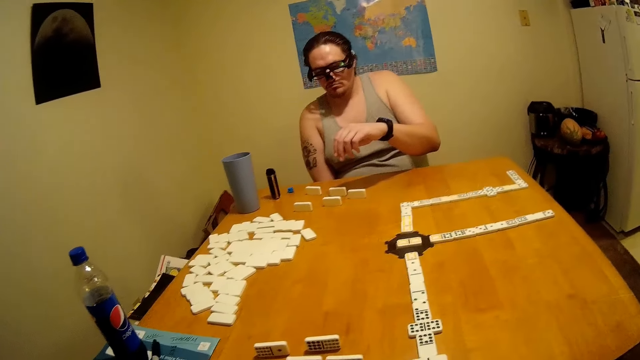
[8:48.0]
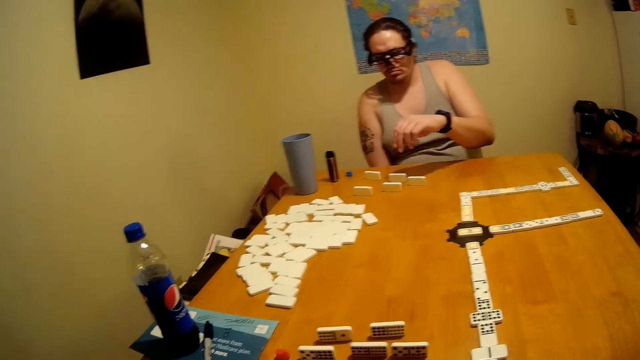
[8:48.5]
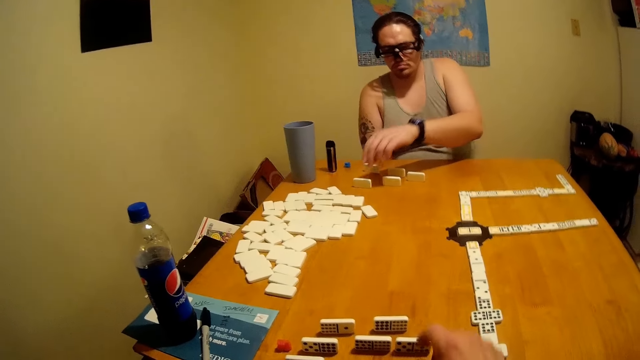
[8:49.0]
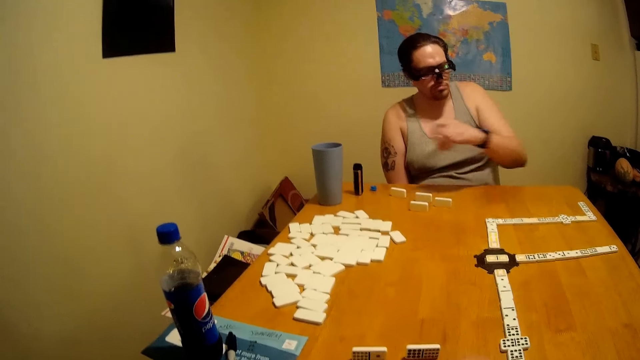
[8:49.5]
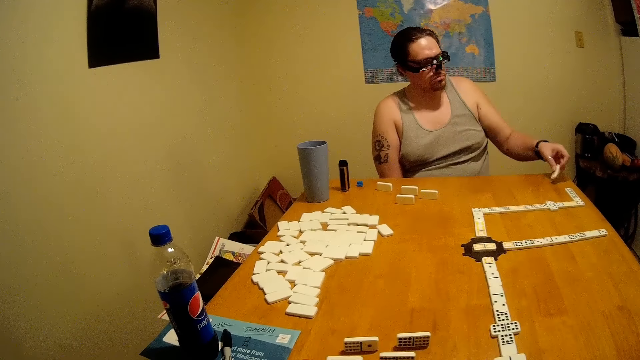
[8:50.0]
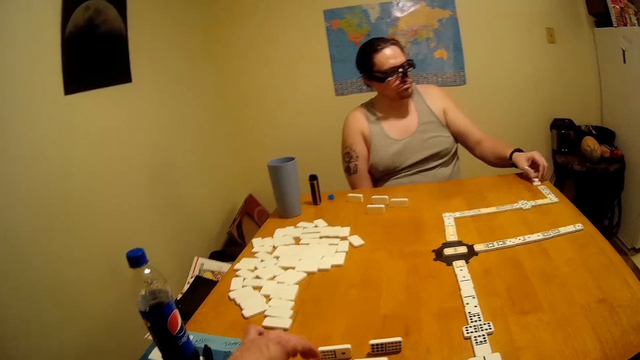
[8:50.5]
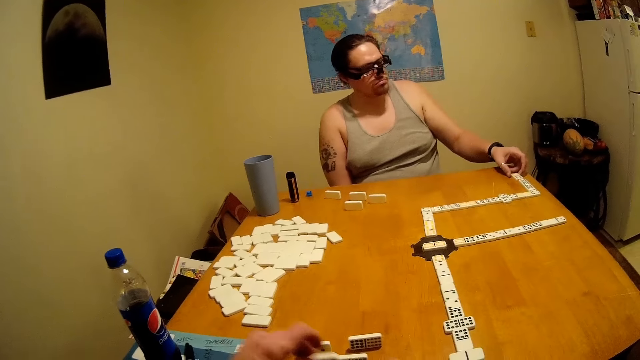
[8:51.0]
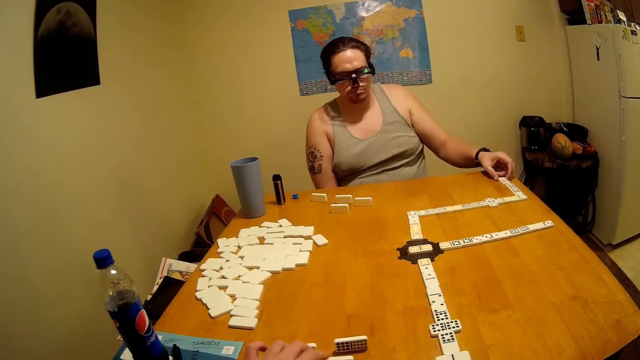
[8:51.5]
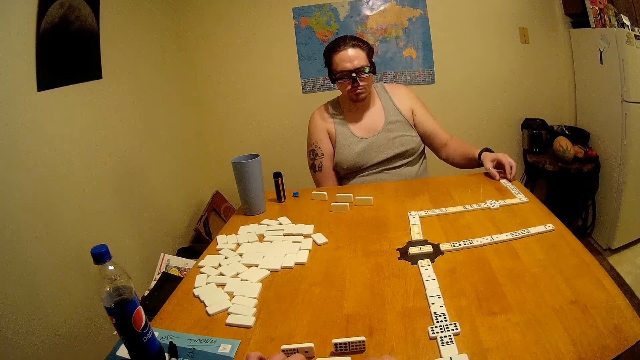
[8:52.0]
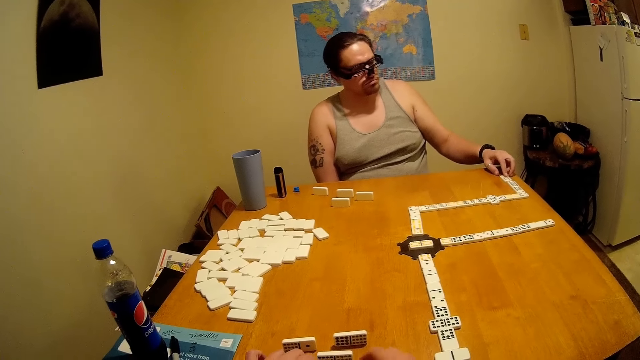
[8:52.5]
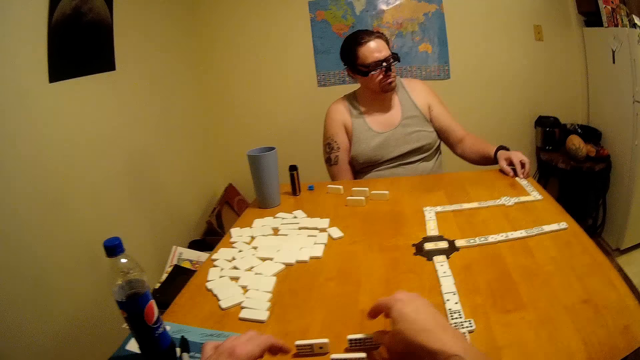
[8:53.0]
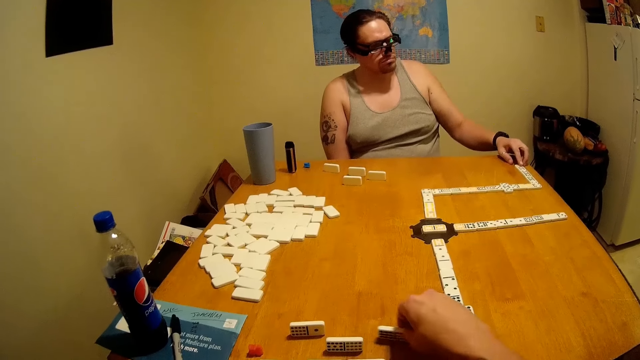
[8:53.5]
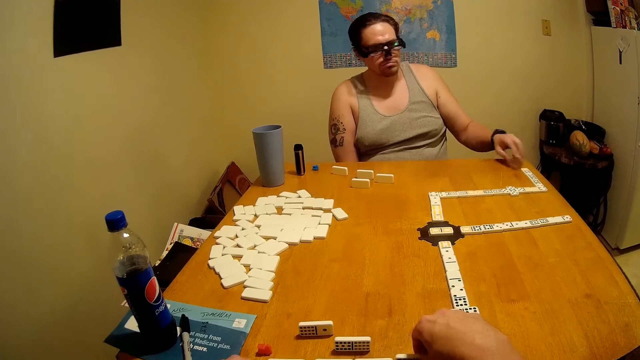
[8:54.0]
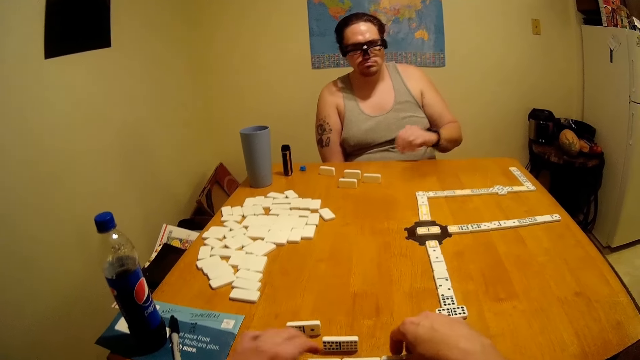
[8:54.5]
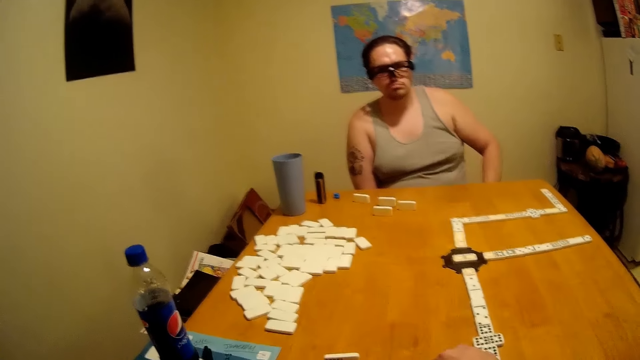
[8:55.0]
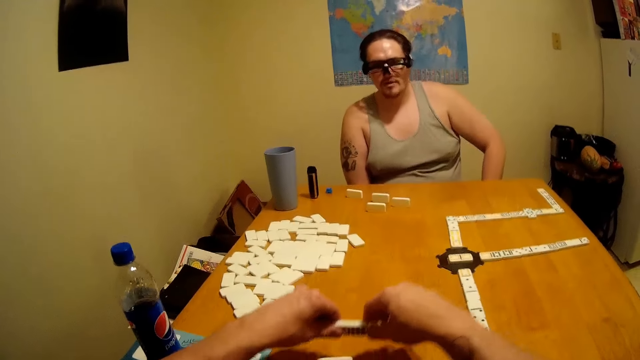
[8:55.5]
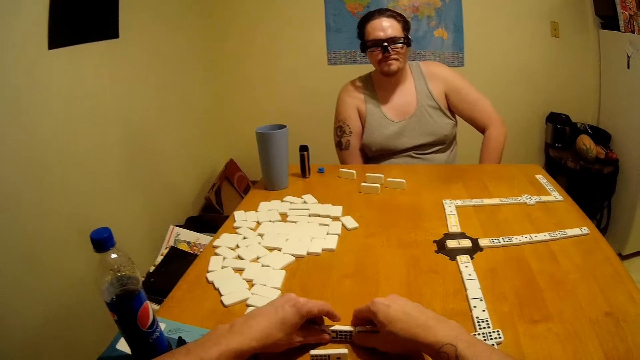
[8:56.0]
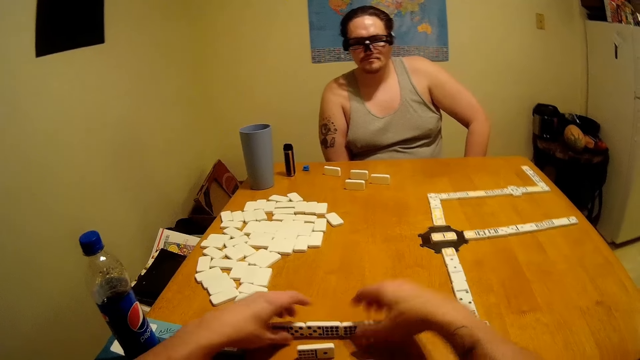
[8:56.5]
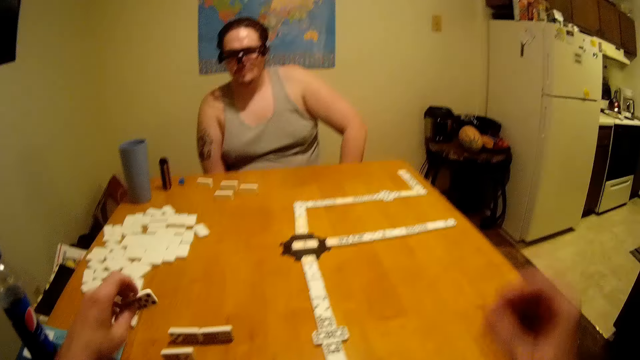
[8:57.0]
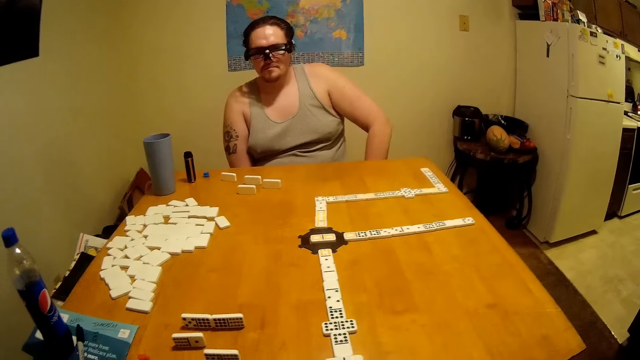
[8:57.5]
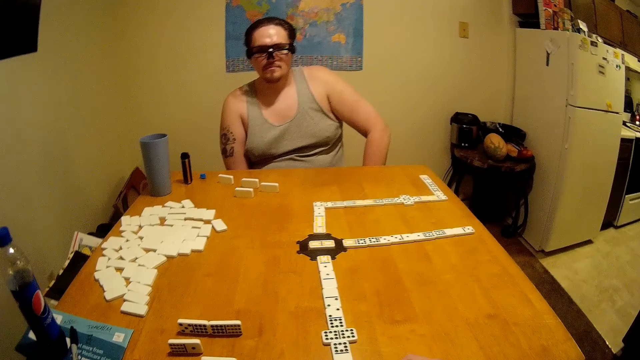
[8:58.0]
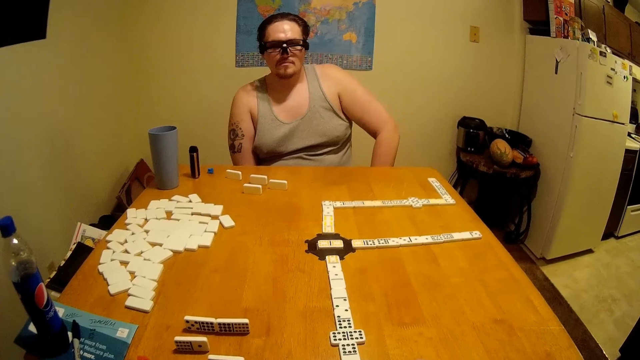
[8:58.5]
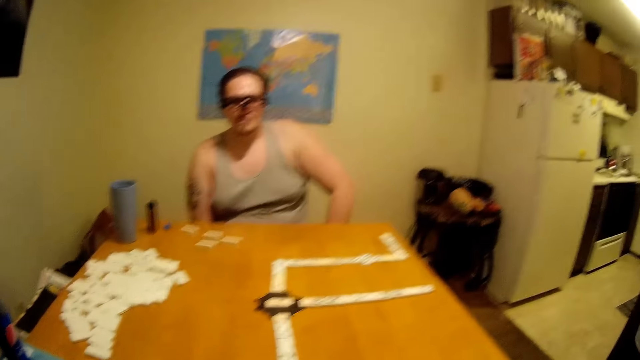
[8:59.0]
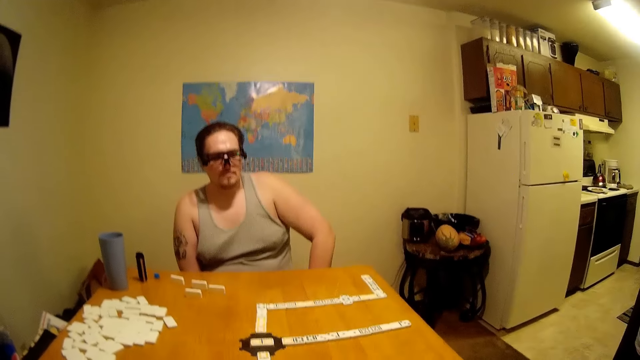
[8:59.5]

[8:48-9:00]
A man plays dominoes on the table and picks a tile. He puts the tile on the table. The camera wearer pulls a tile, arranges the dominoes on the table, and puts the tile on the table.

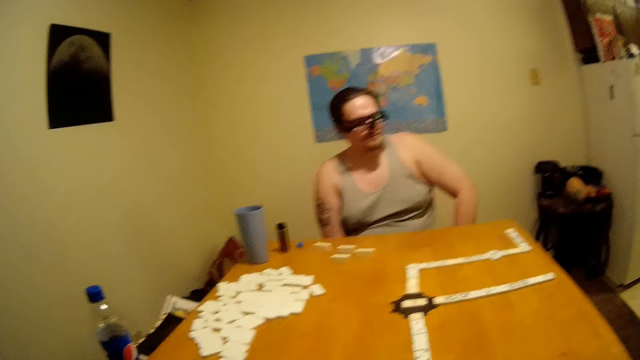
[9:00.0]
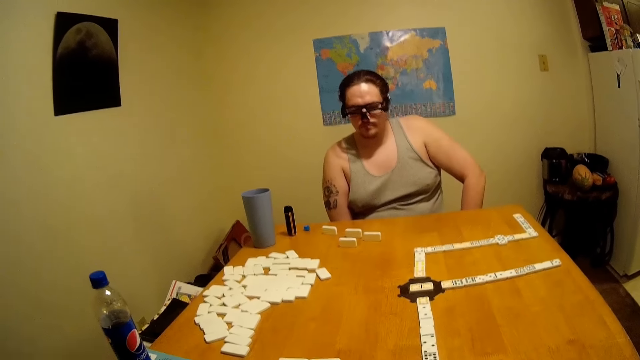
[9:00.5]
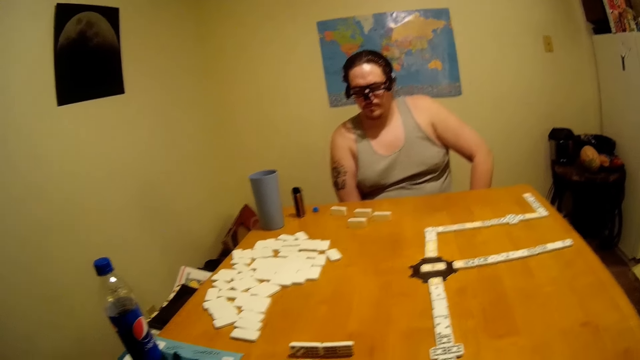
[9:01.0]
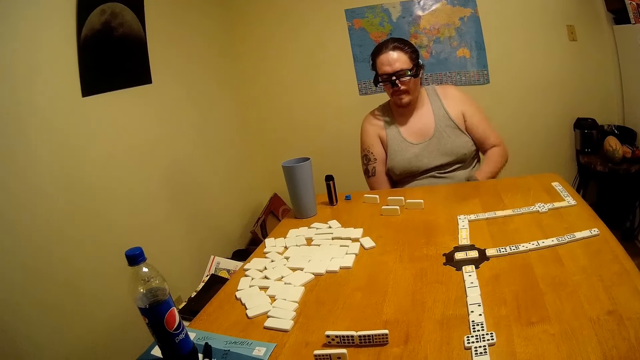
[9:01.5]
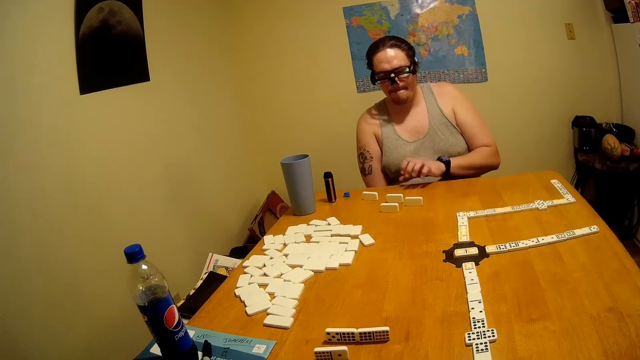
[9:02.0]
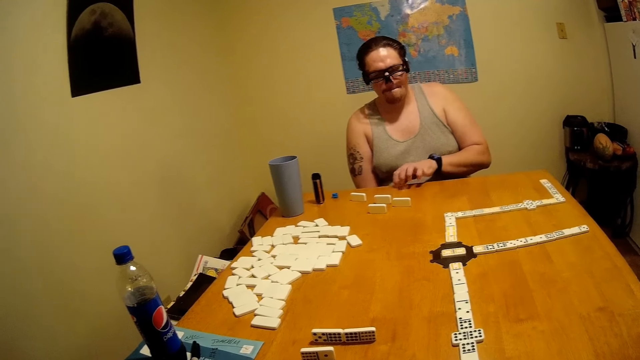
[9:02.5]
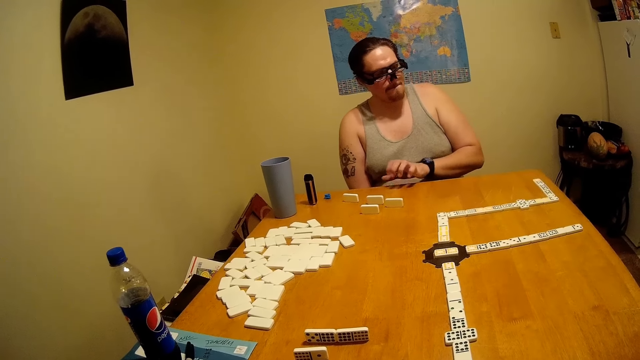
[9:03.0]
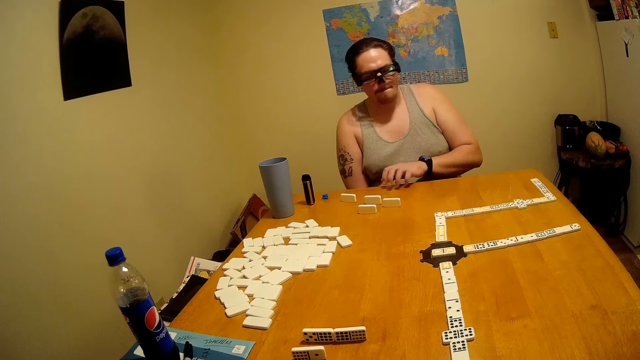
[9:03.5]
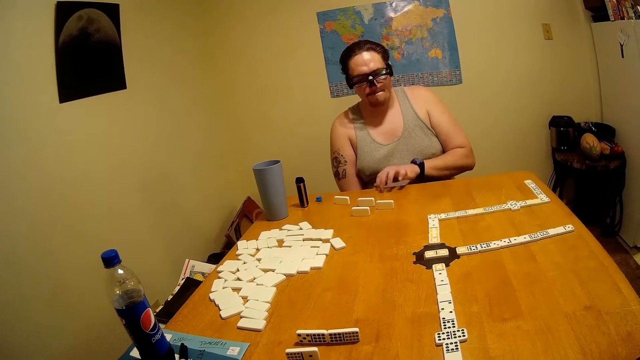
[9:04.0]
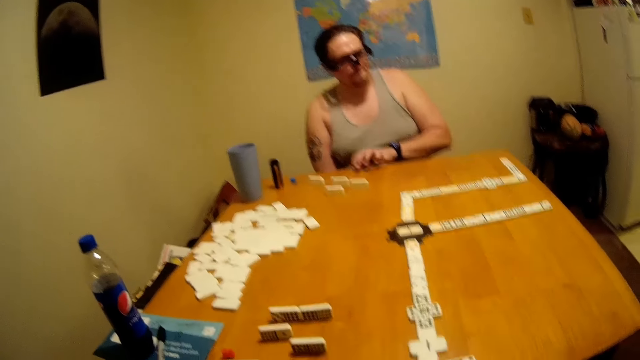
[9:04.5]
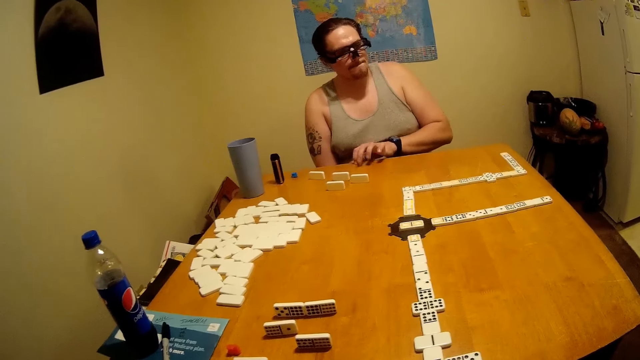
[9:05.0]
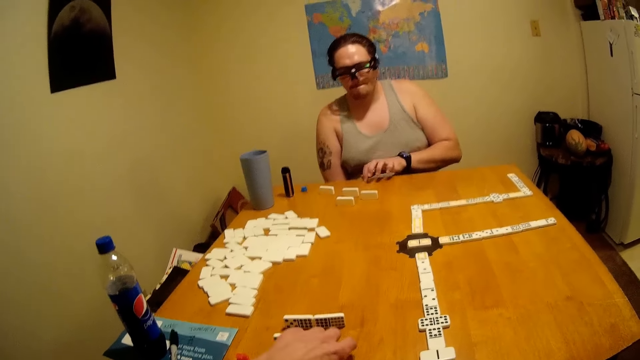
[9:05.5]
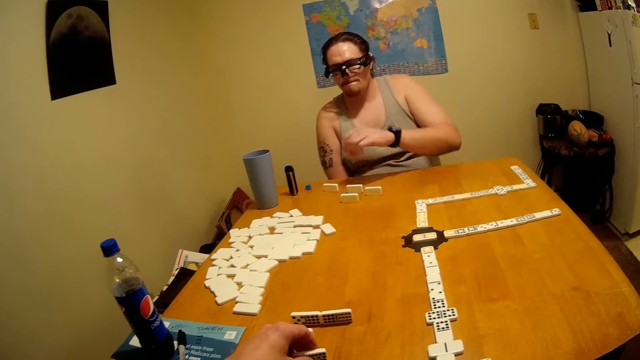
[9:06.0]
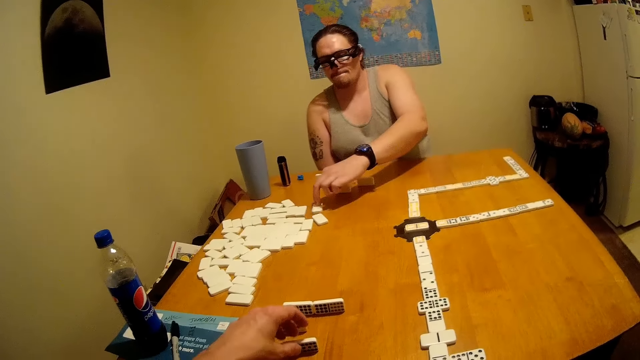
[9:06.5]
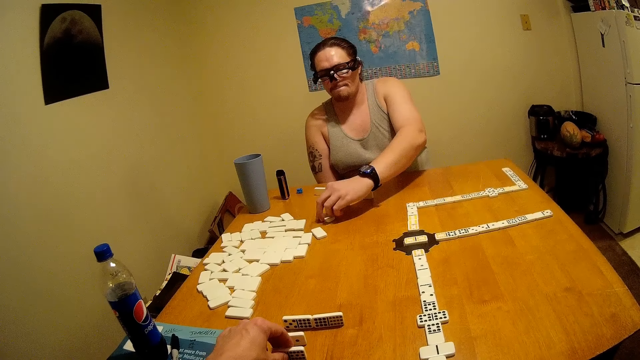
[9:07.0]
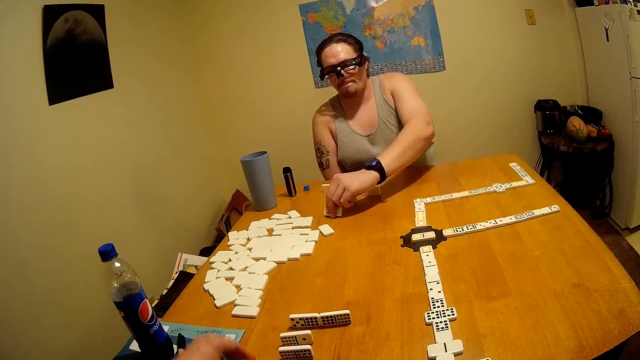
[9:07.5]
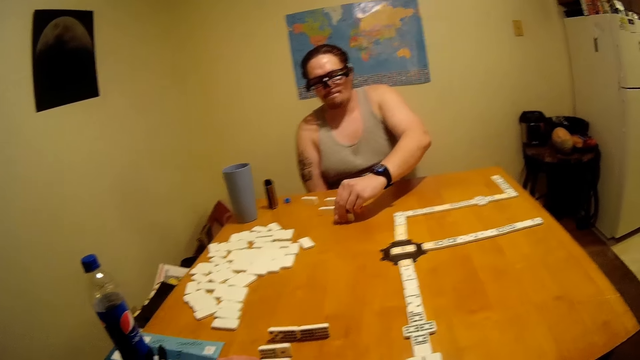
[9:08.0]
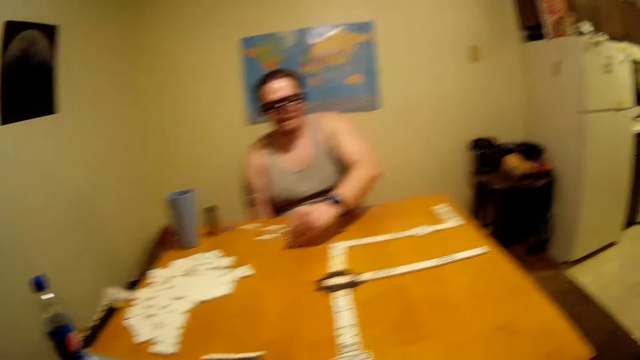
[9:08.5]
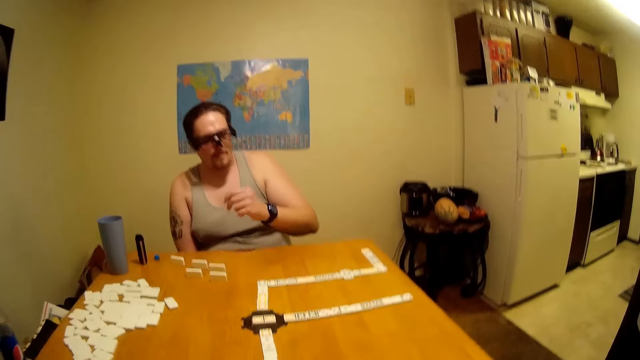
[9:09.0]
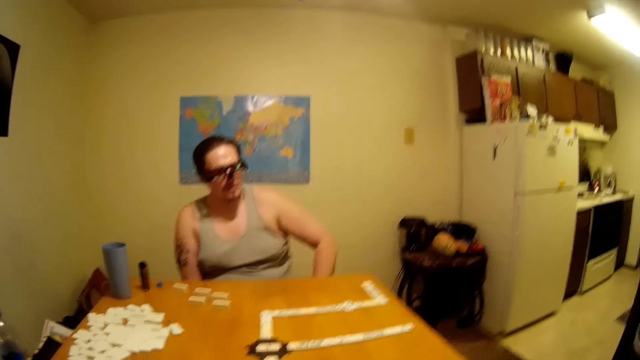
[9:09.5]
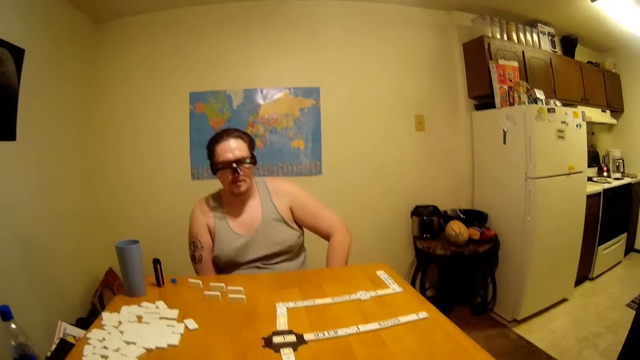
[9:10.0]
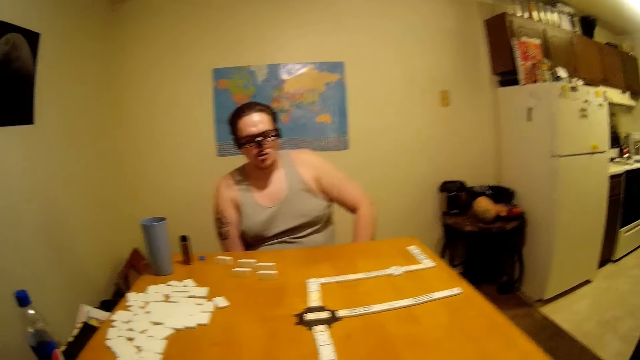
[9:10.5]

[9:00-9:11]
A man hits the table with his hand. He arranges dominoes on the table and pulls a tile on the table.
